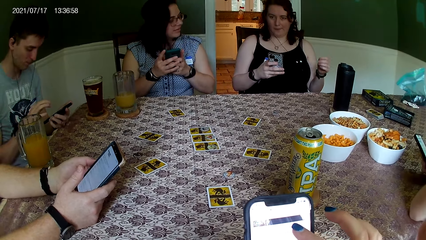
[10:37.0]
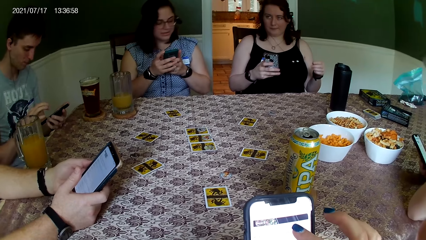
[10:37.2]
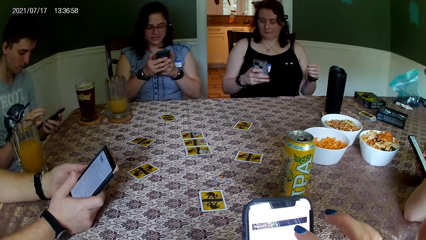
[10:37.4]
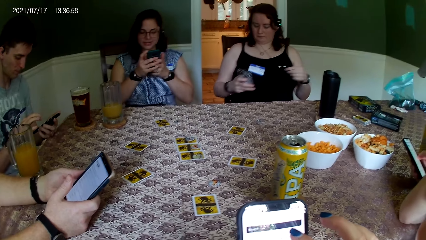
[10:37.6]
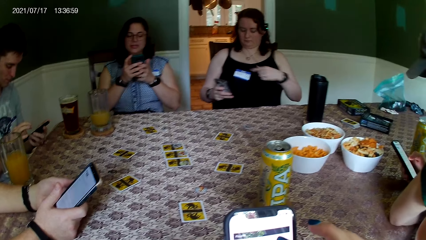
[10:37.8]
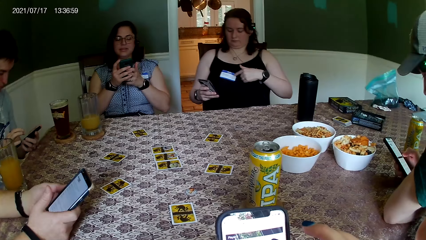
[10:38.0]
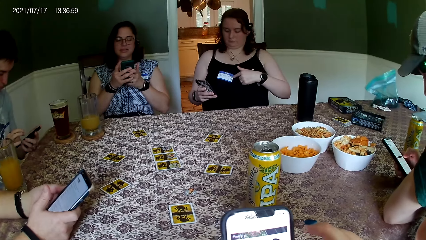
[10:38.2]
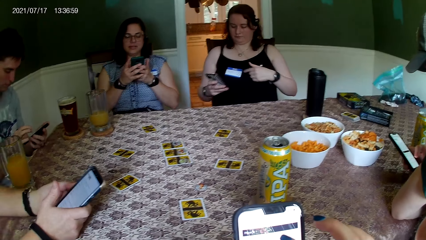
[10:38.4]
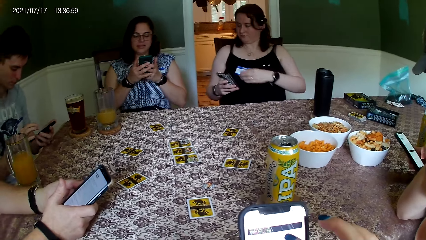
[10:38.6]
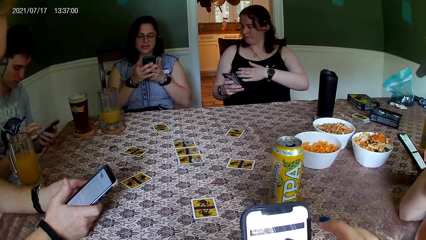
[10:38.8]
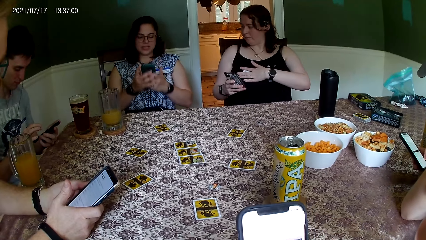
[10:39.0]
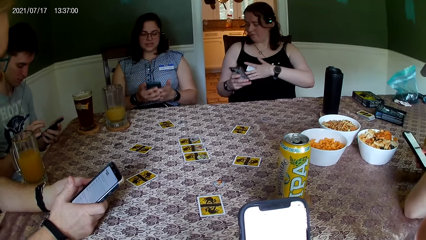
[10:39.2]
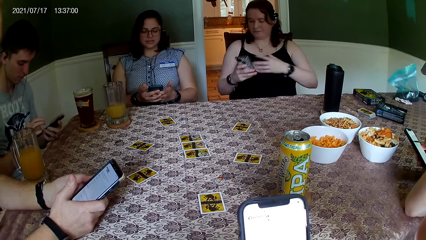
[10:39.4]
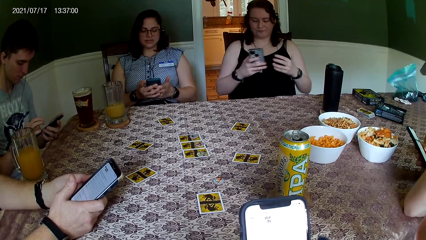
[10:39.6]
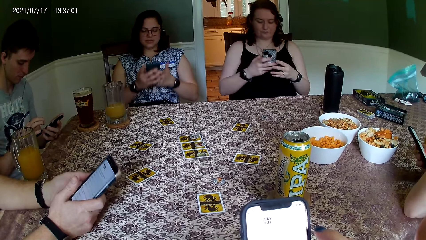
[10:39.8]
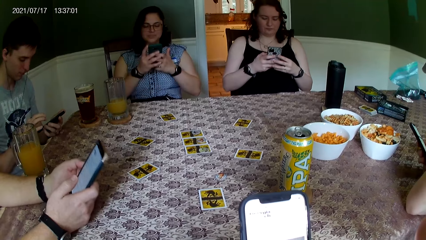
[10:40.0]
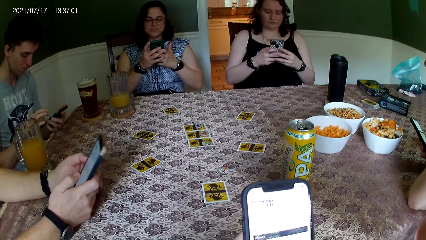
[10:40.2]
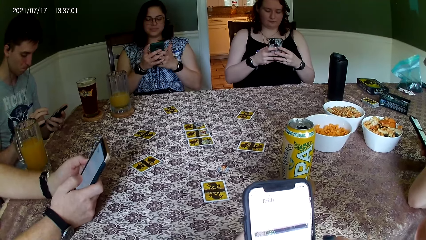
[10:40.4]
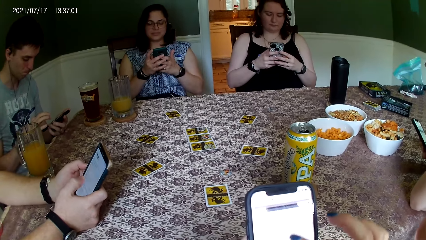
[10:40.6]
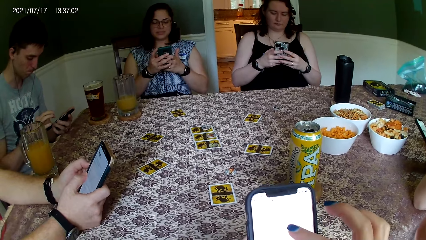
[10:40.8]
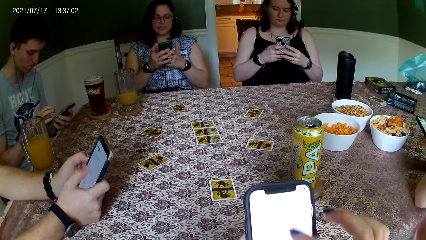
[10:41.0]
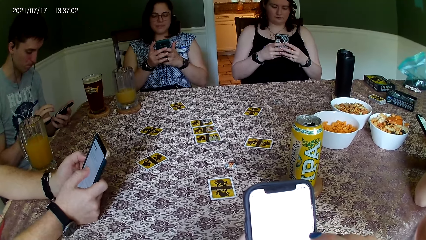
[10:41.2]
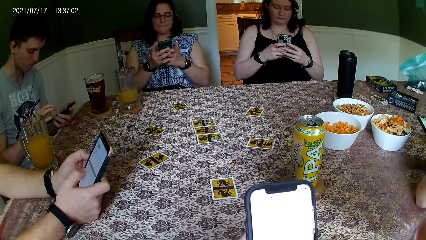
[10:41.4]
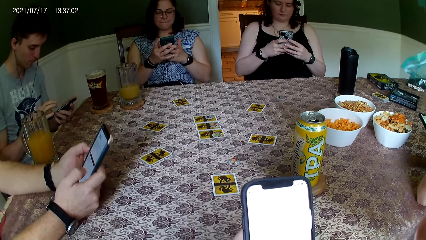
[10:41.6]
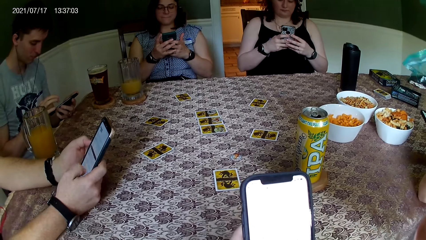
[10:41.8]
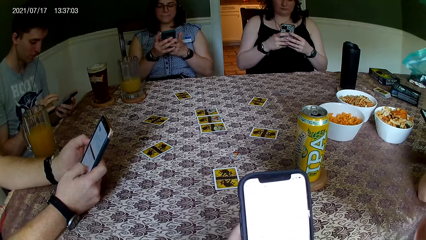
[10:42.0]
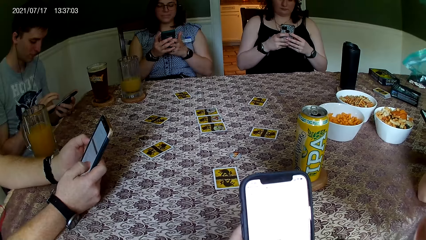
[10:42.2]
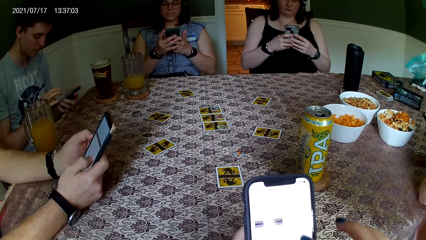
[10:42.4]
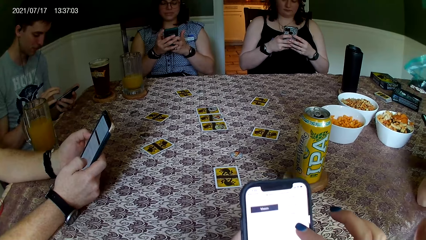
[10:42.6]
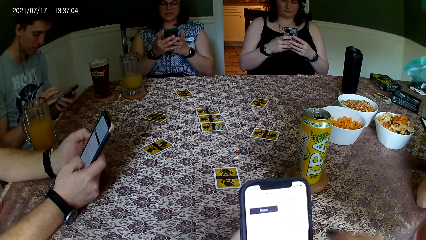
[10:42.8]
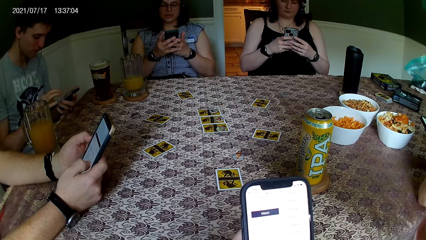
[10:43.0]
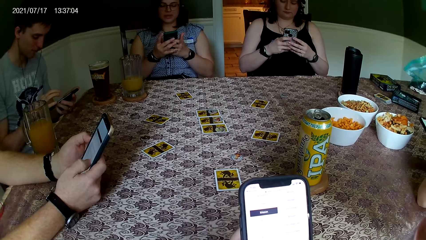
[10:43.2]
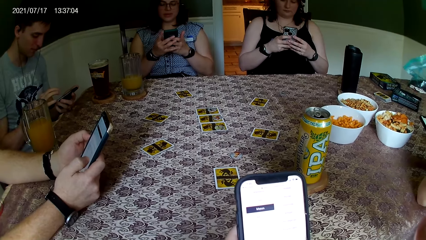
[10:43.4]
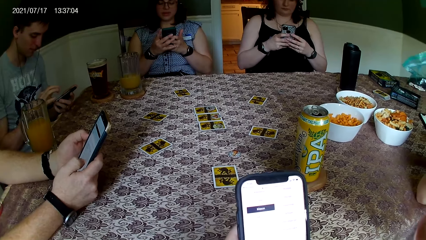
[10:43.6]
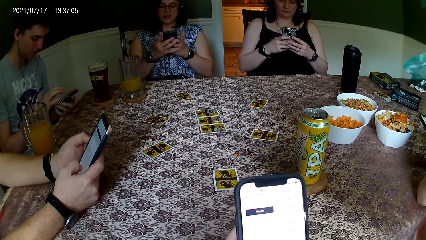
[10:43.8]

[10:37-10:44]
The woman touches a tag on her chest with her left hand.

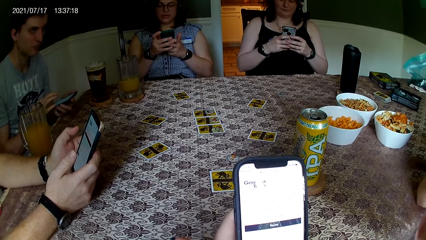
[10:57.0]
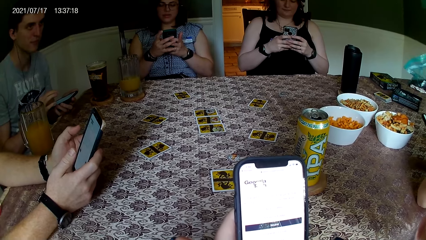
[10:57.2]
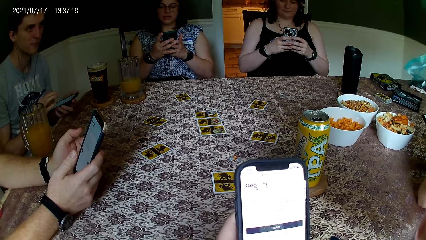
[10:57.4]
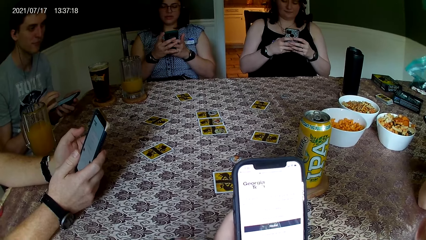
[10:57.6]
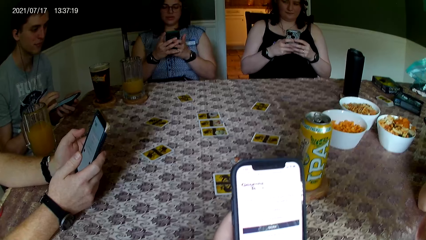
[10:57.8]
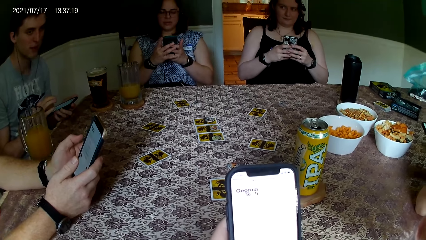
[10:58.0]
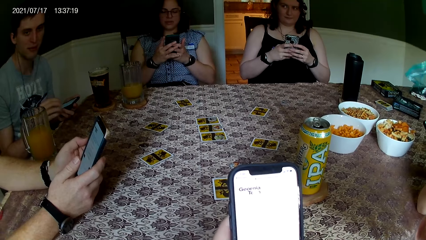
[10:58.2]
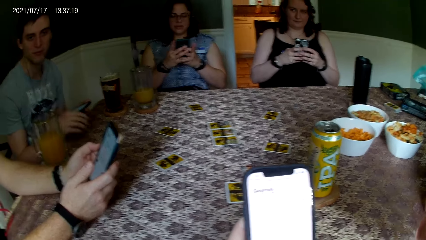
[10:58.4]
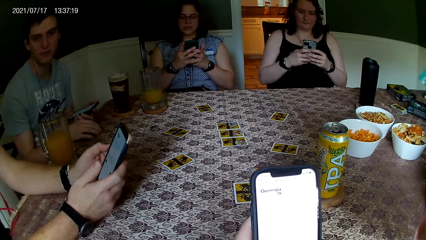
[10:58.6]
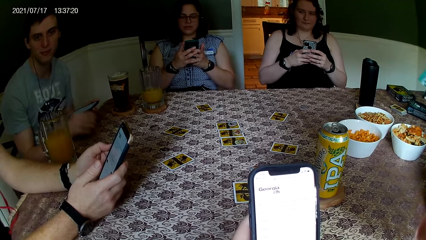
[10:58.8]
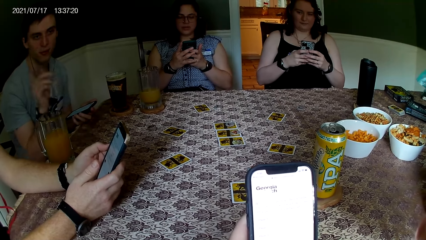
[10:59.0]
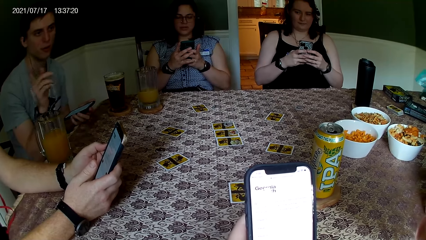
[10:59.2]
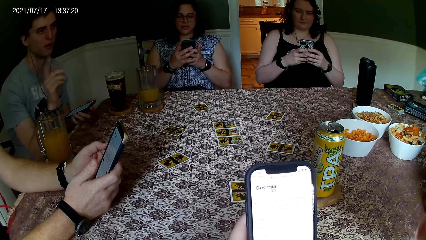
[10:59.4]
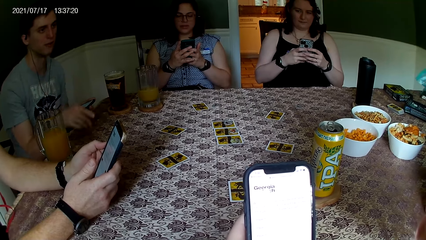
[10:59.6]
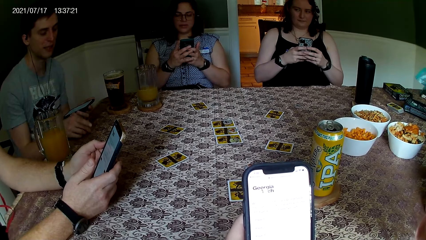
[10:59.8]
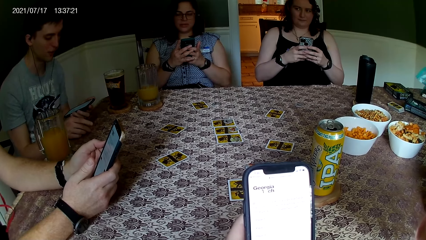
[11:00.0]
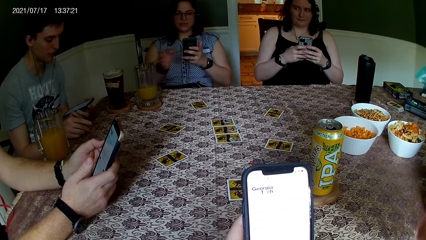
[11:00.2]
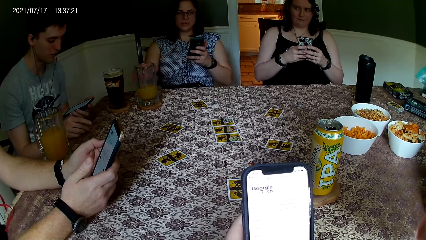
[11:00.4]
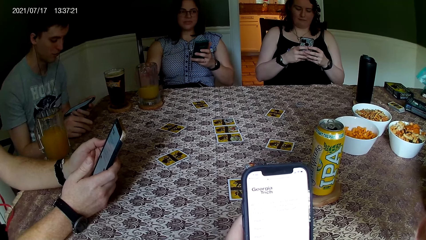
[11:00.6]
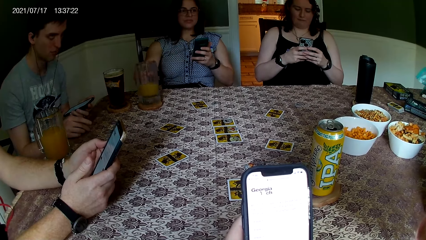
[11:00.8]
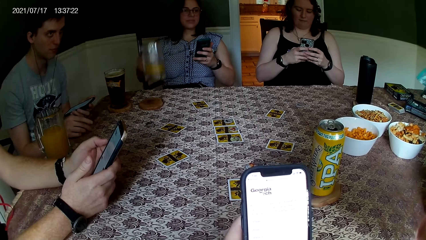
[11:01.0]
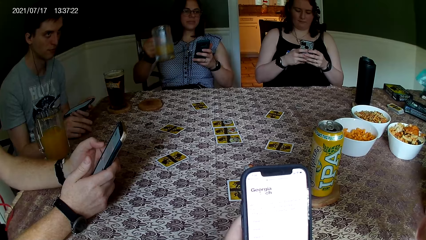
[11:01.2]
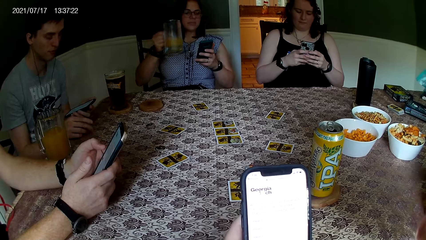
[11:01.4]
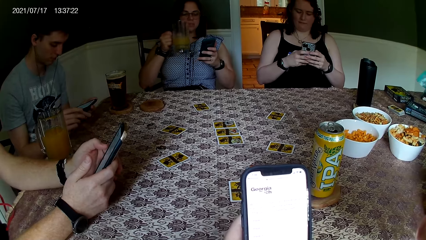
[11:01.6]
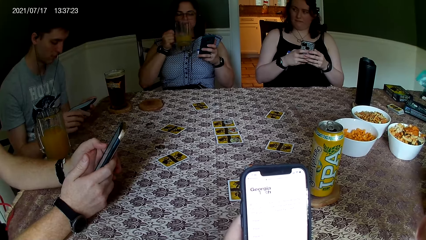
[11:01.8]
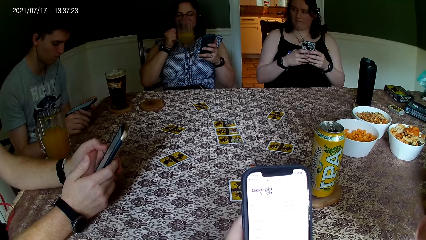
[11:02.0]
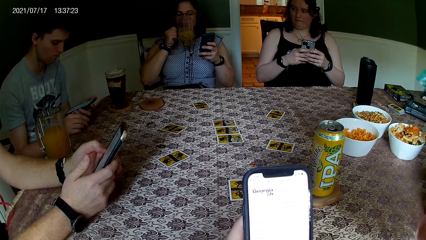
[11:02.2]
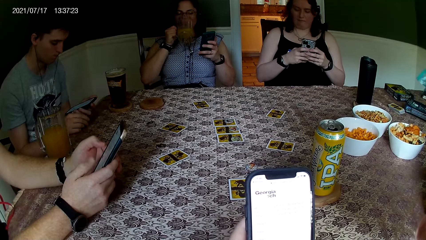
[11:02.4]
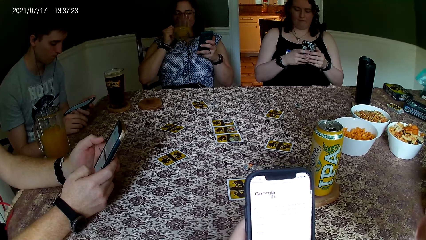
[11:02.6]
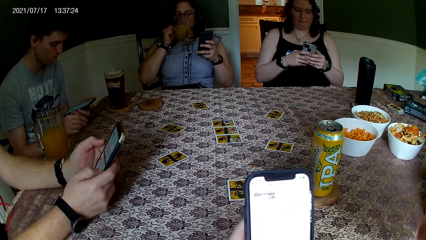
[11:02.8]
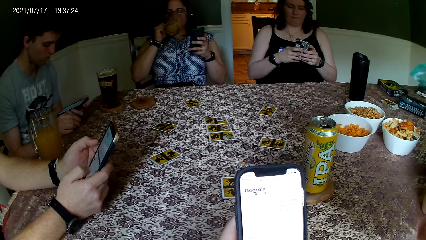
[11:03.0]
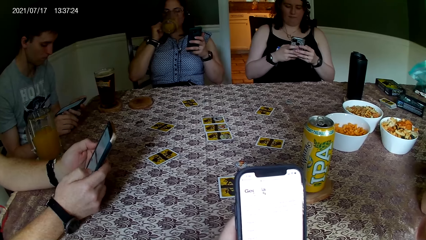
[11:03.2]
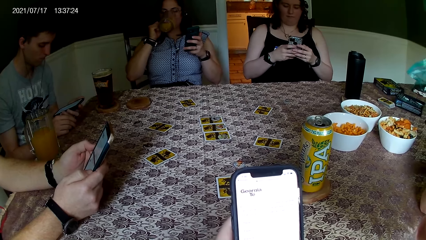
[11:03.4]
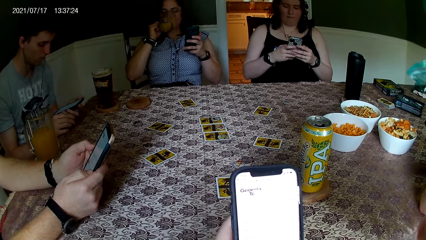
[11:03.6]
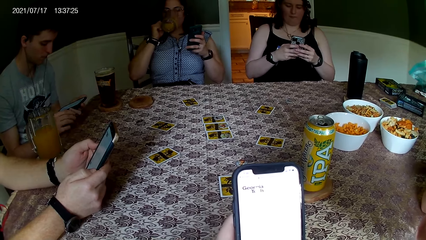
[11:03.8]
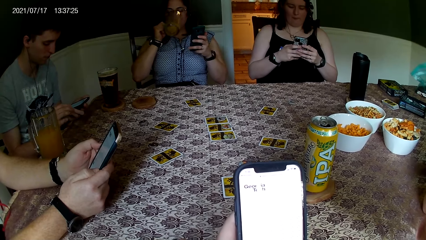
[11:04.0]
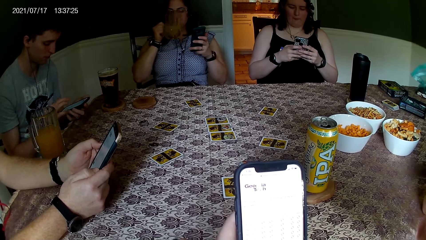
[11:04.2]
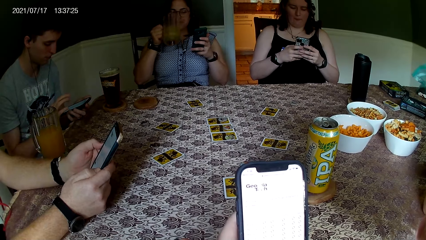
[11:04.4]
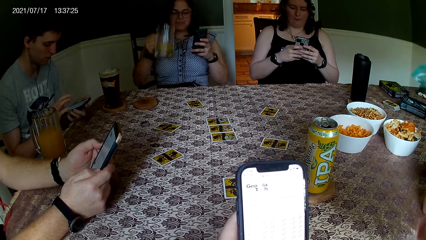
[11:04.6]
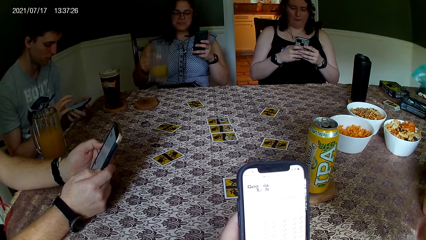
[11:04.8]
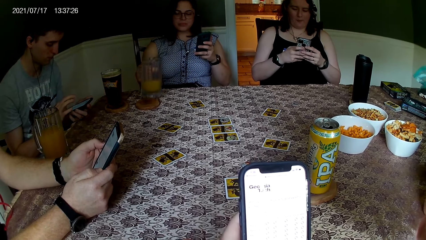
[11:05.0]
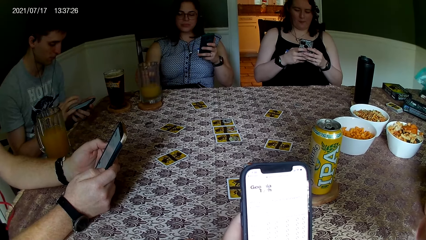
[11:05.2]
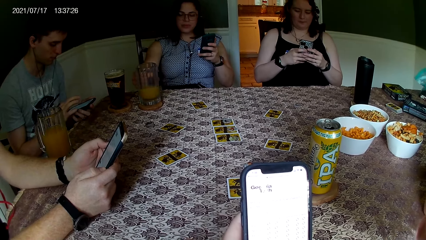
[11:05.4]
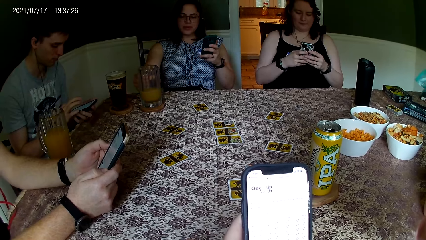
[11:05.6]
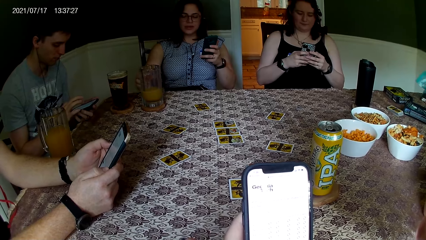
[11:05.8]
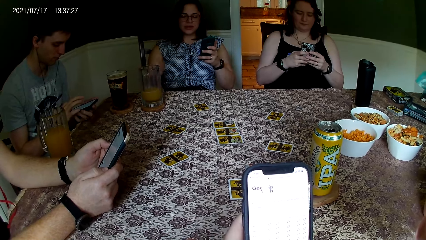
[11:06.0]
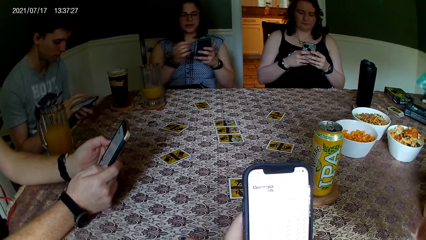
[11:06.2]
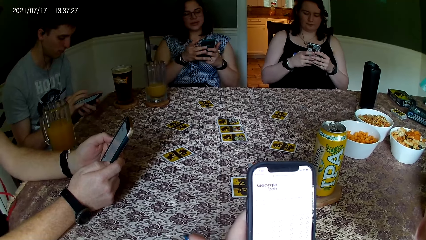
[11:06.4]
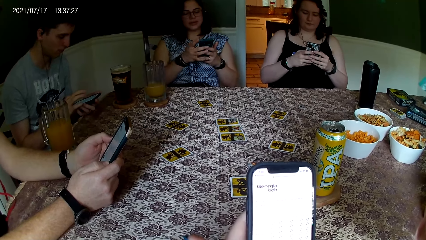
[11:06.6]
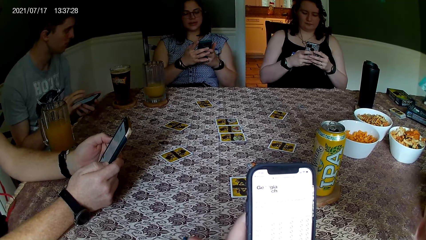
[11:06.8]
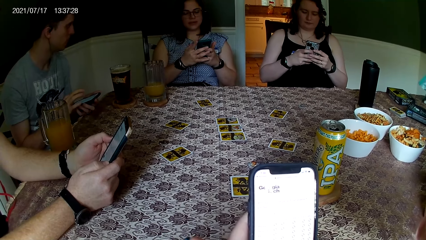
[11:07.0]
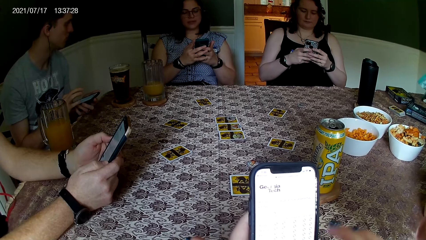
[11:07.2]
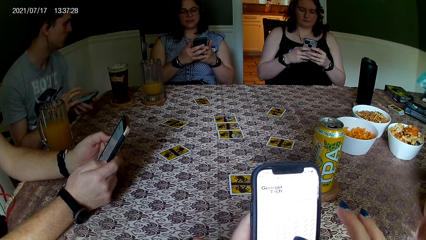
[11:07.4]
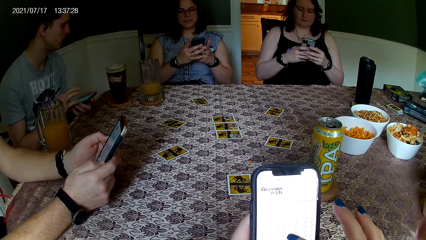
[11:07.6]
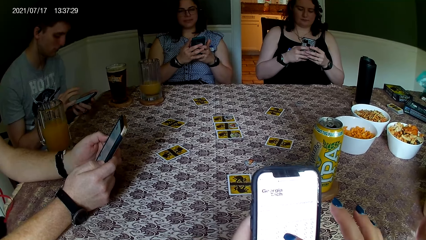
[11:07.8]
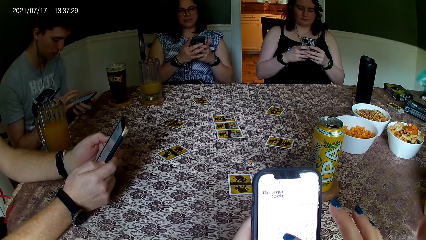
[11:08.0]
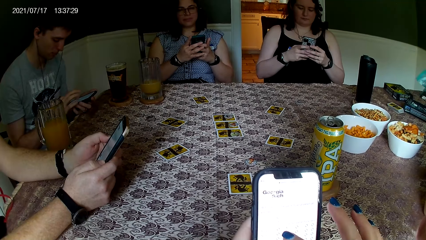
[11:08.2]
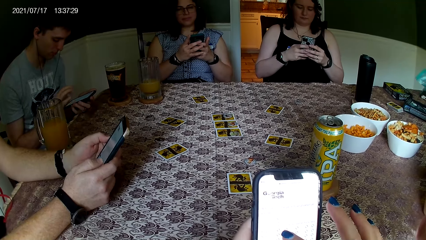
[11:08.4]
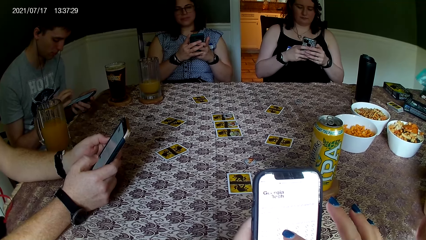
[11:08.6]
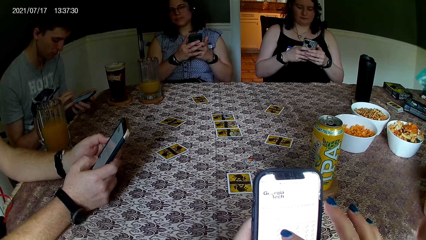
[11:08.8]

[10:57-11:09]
The man converses with the people at the table. The woman picks a glass cup from a coaster on the table with her right hand, drinks from the glass cup in her right hand, and places the glass cup in her right hand on the coaster on the table.
